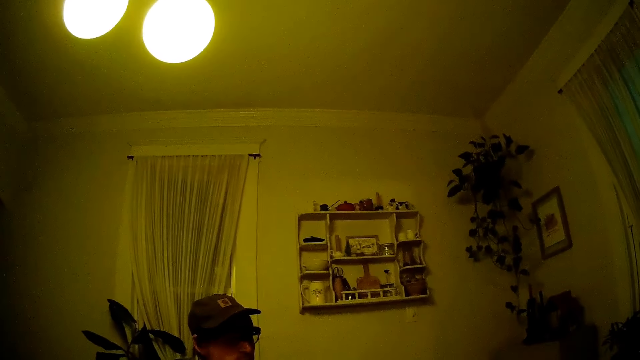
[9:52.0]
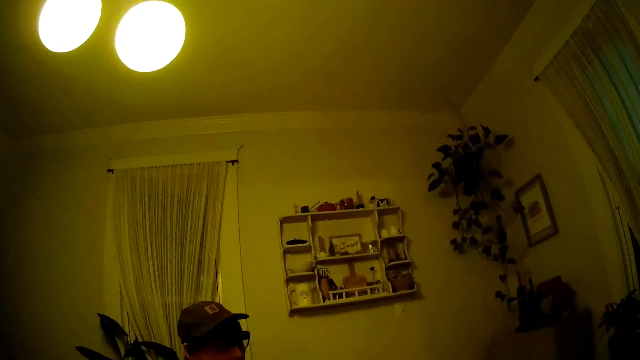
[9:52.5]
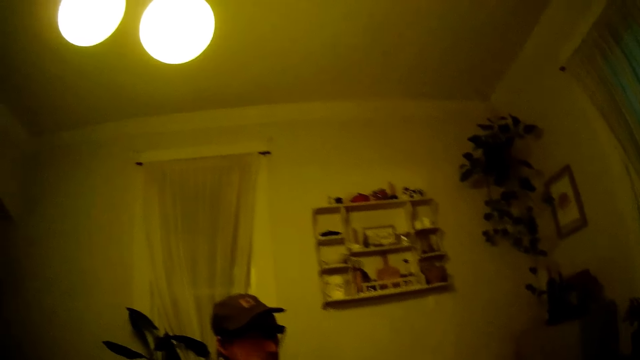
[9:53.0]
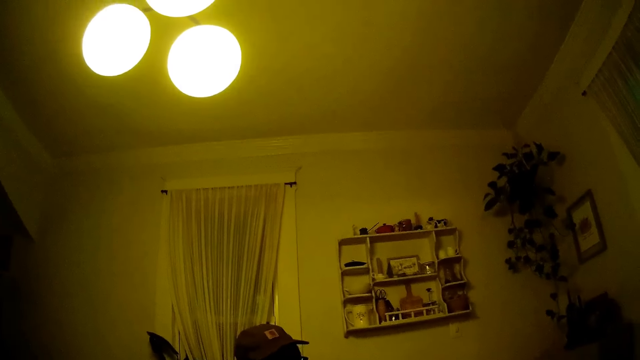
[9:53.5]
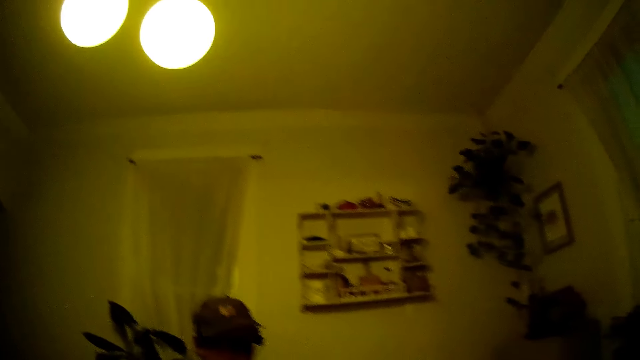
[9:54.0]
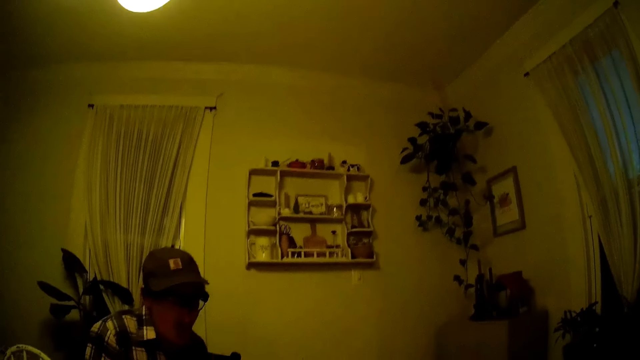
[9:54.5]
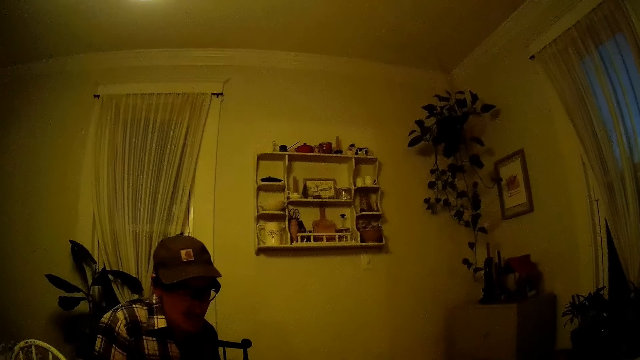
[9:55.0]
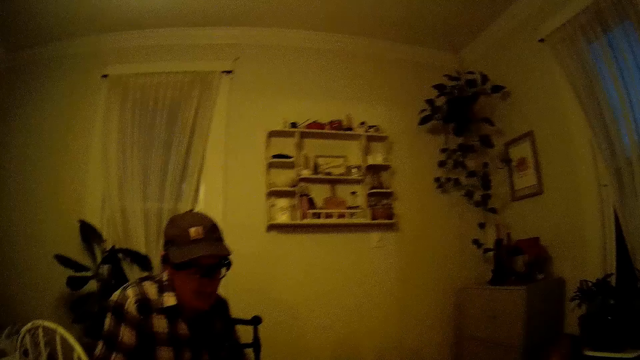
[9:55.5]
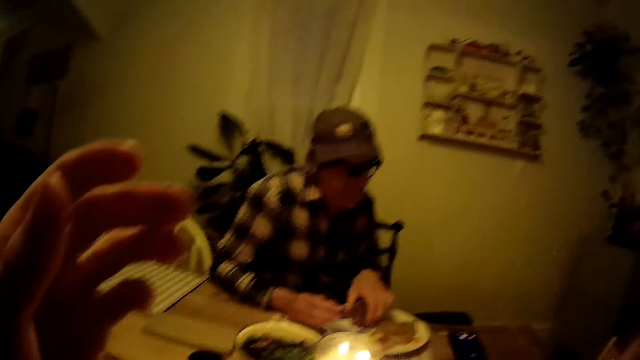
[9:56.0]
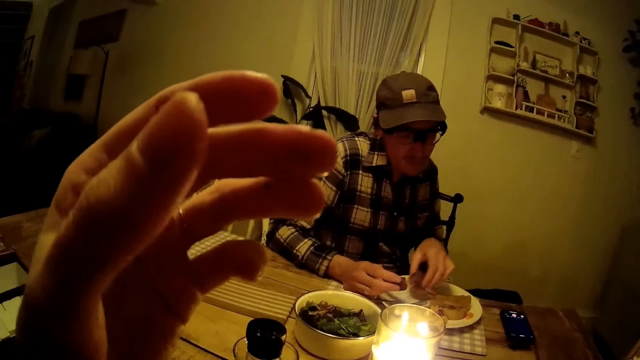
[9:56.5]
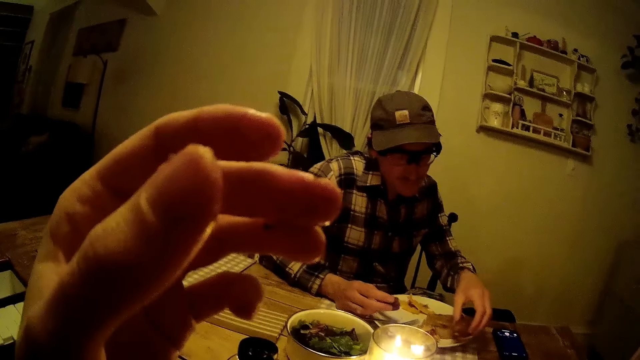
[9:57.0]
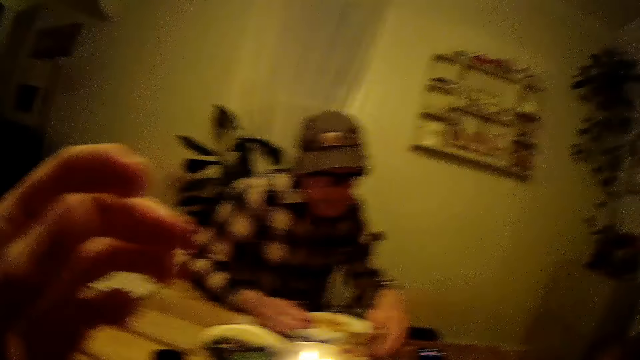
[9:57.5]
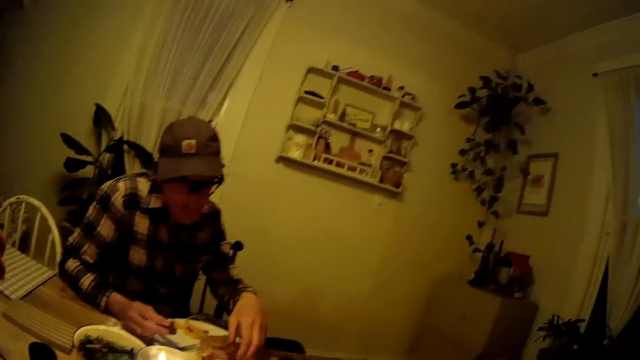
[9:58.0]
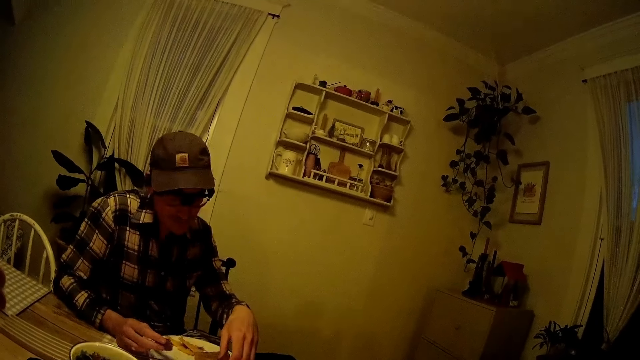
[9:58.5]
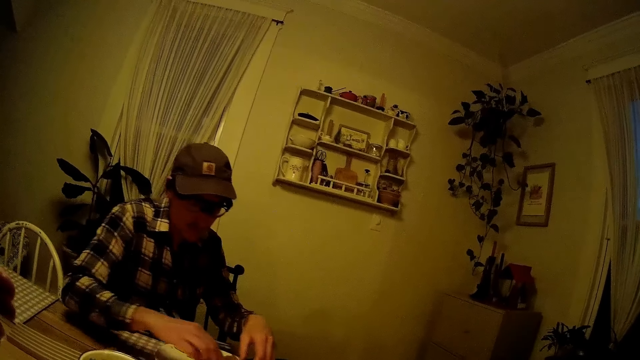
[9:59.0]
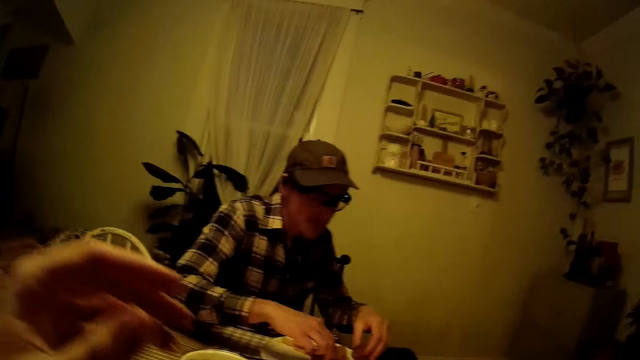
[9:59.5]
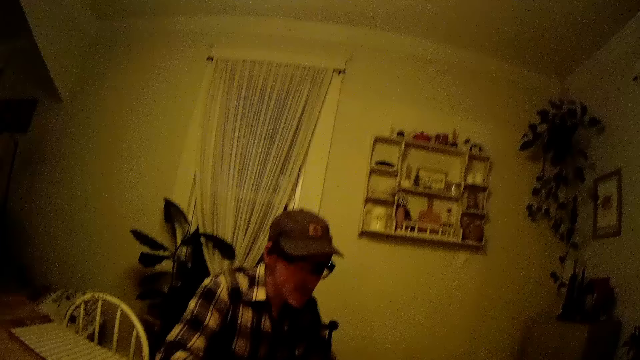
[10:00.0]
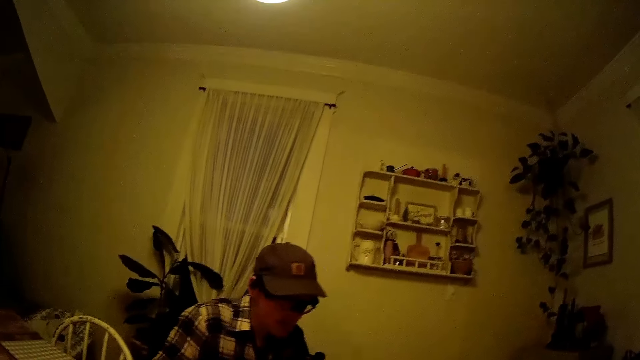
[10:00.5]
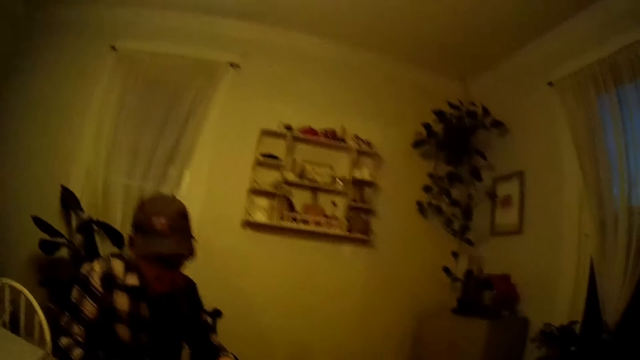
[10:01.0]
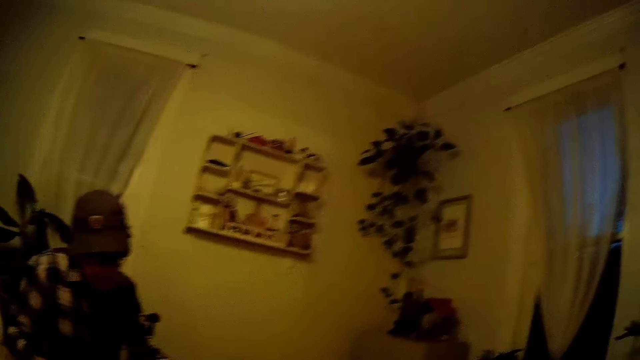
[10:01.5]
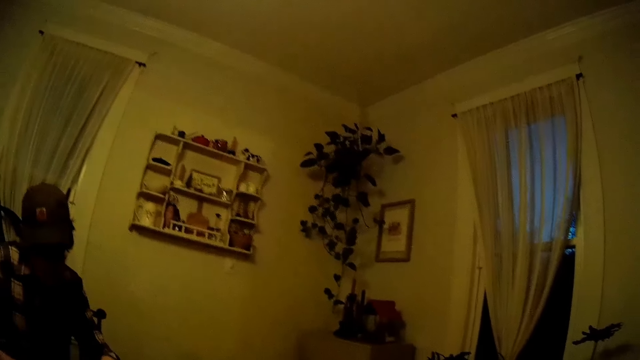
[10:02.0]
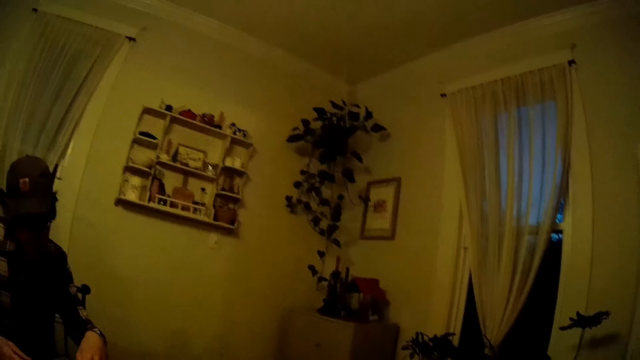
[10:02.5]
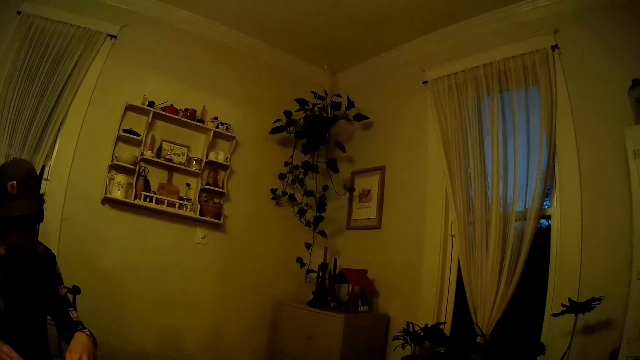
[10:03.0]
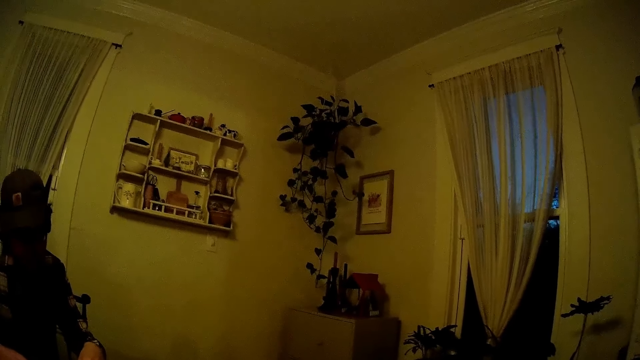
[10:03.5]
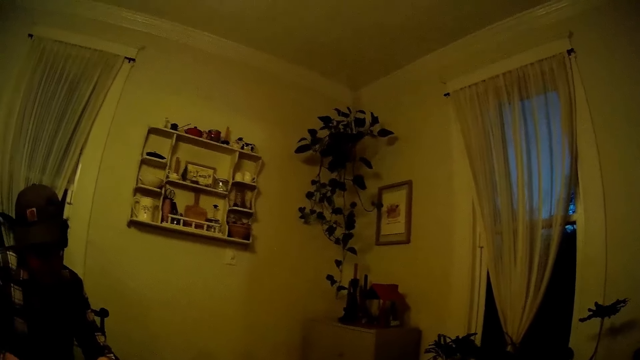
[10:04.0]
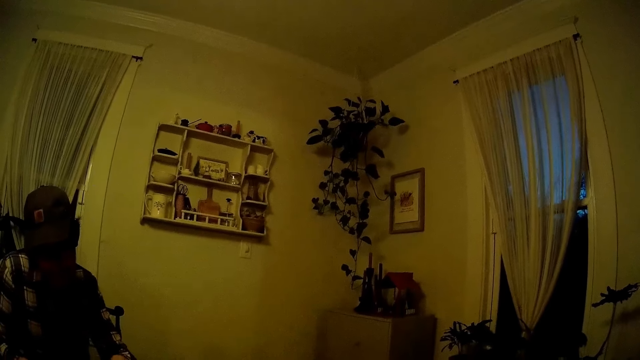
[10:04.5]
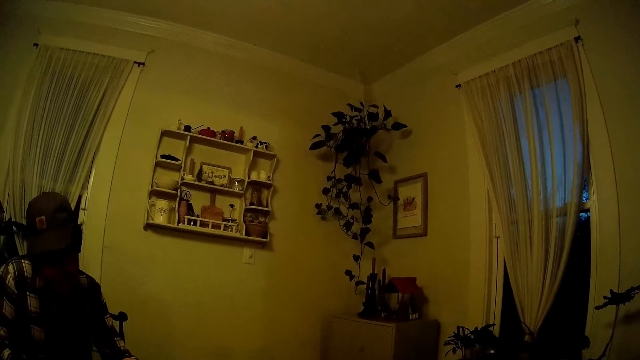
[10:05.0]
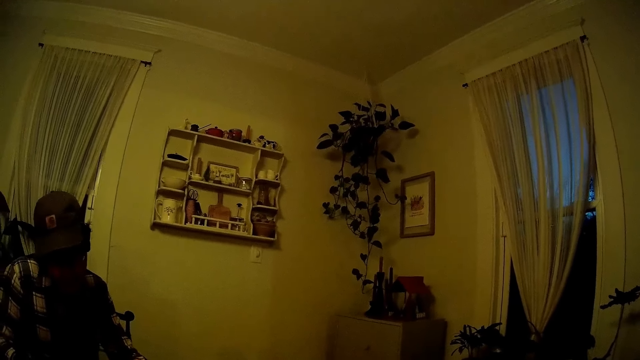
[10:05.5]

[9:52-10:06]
The camera wearer looks around.

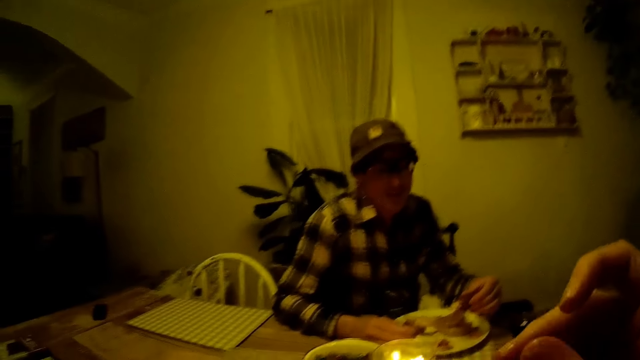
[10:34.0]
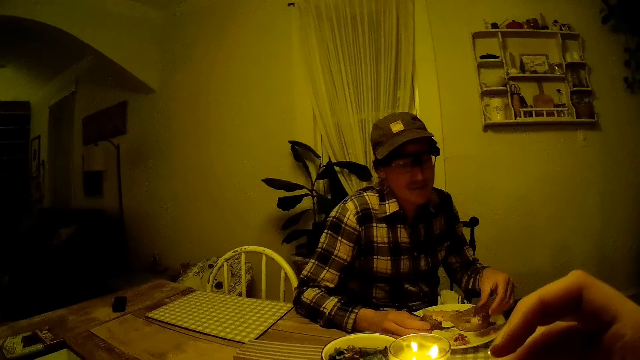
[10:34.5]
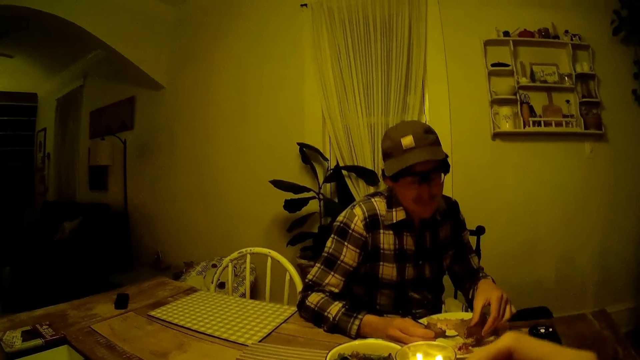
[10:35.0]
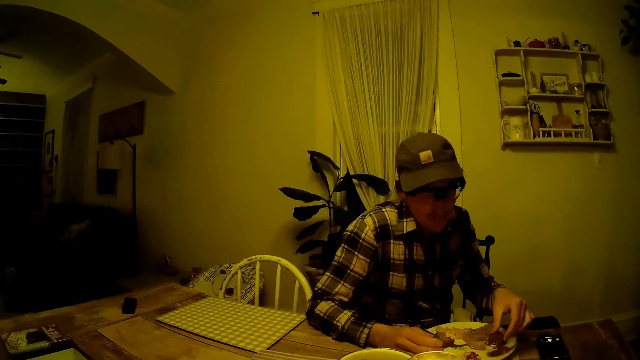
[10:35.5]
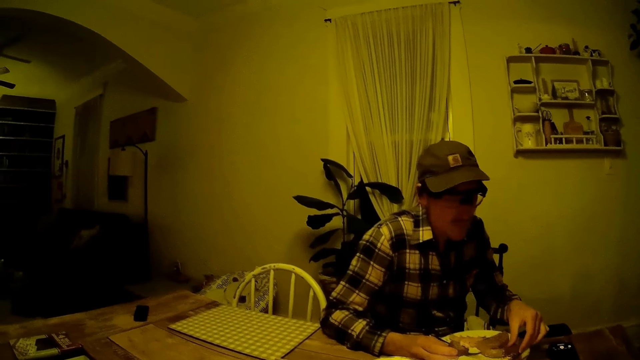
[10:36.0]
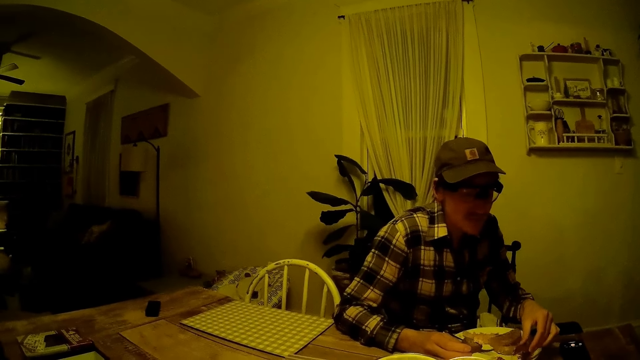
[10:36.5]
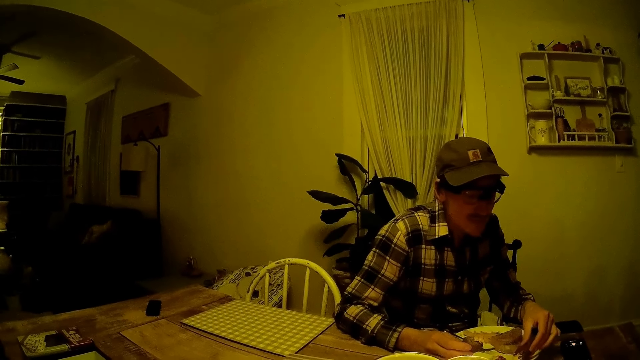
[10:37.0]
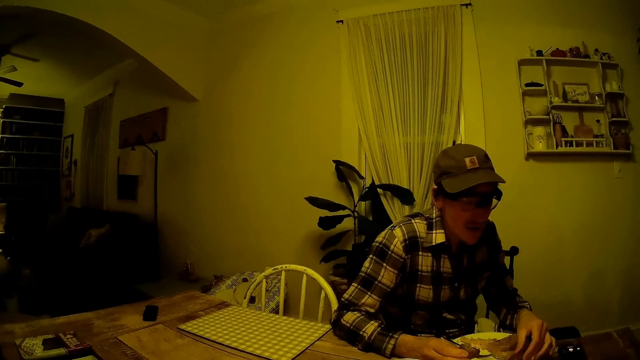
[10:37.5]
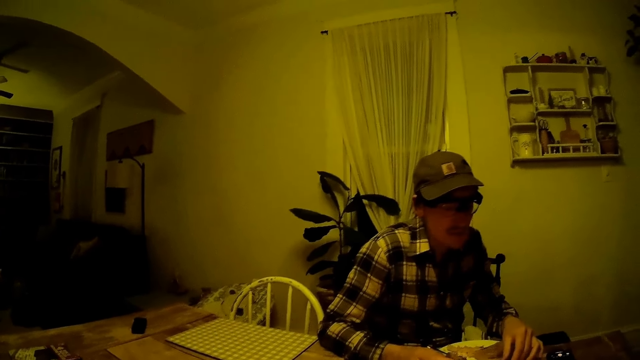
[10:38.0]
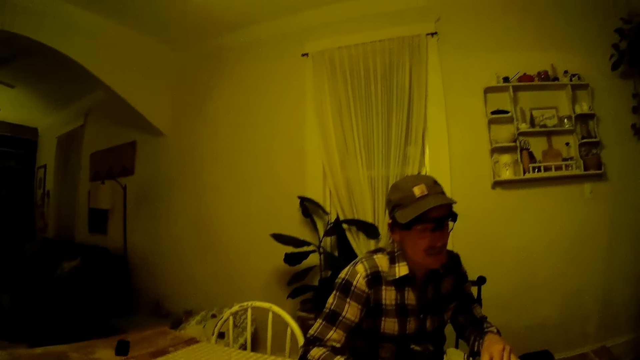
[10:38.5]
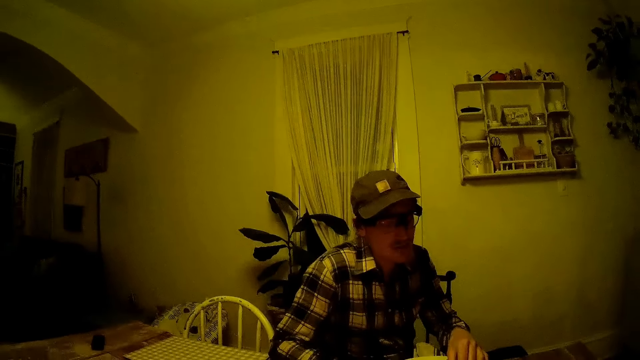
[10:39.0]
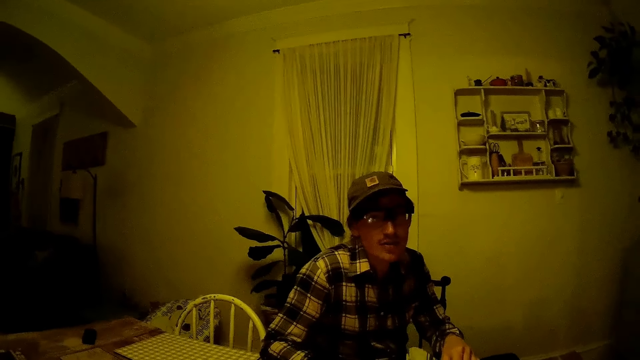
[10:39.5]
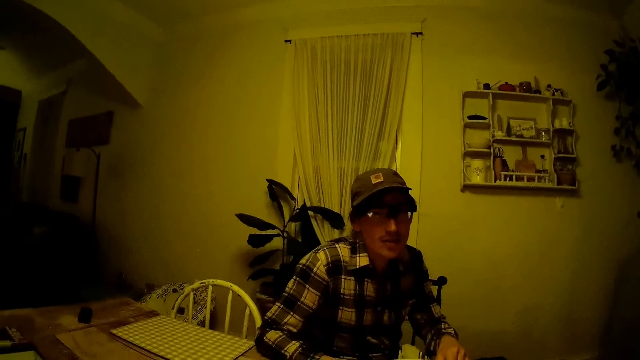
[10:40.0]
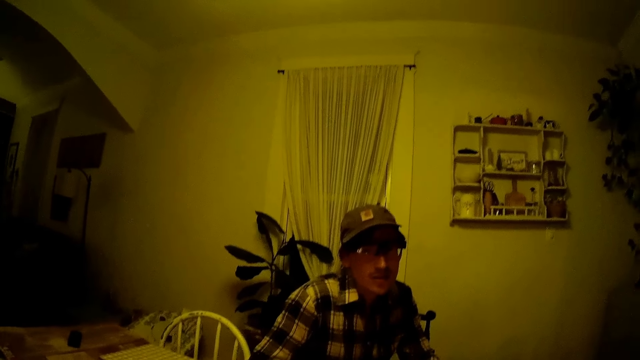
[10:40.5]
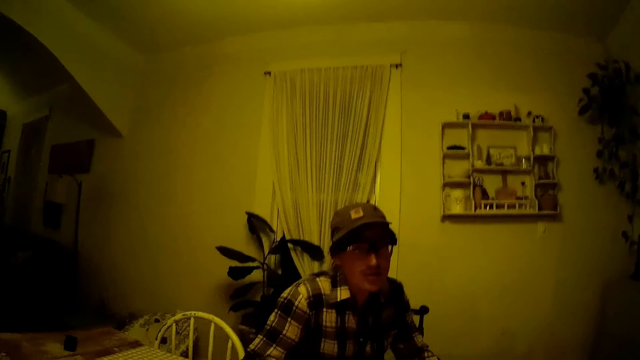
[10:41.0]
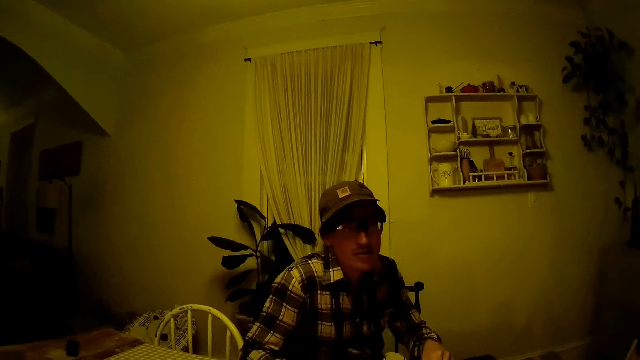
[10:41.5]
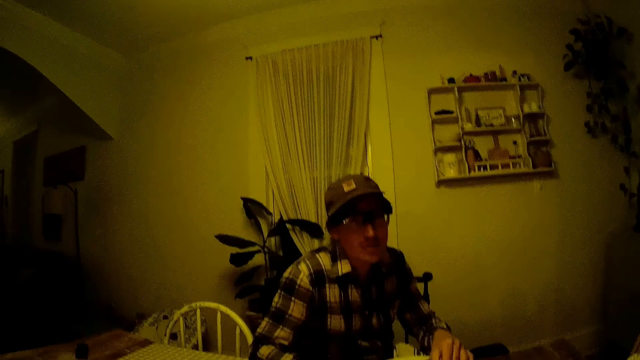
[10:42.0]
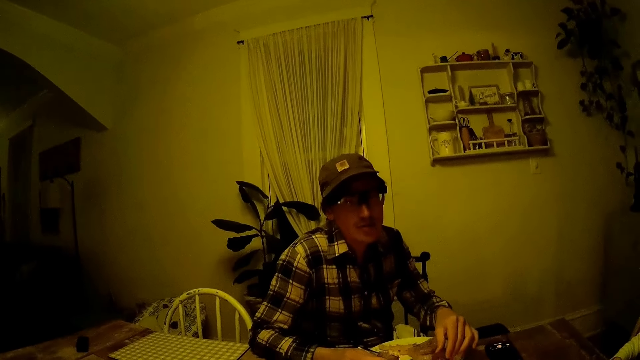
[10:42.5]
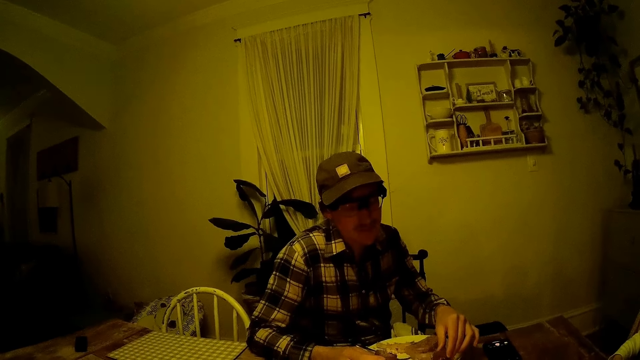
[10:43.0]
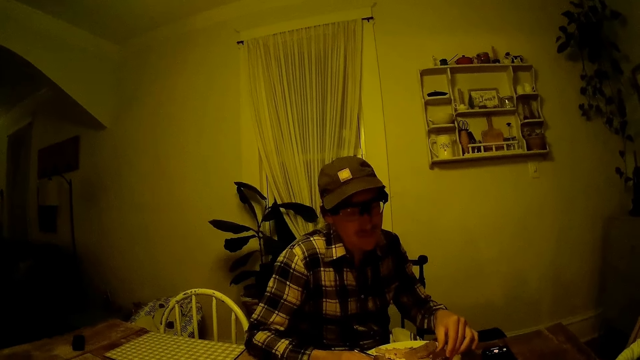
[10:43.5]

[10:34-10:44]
A person holds food while talking. The camera wearer interjects.
